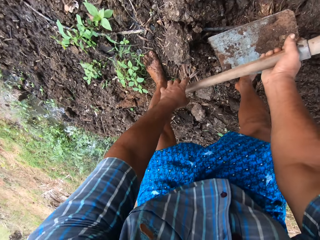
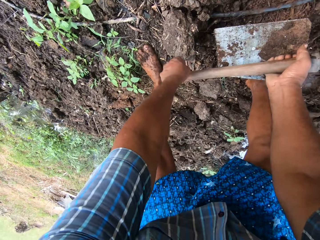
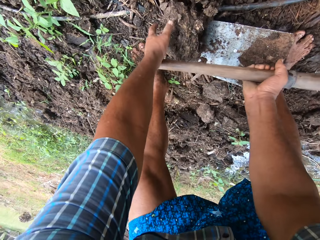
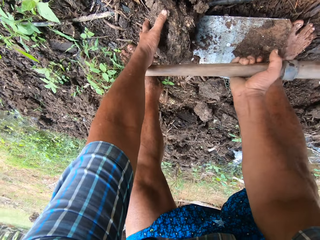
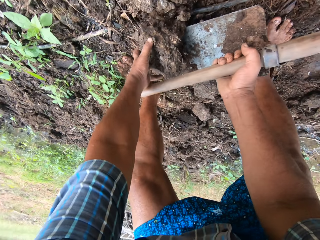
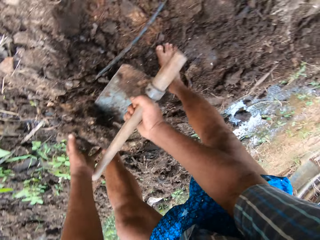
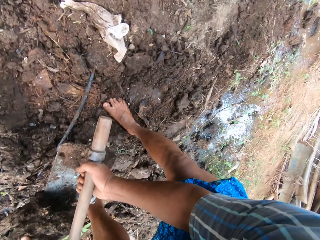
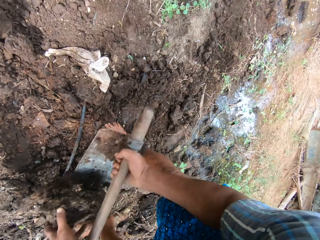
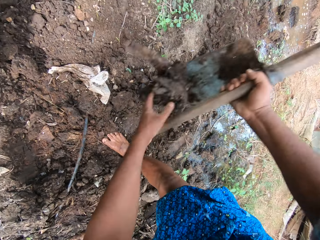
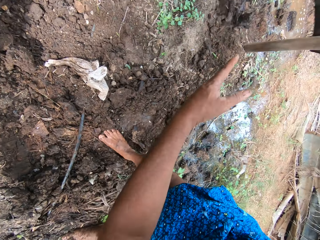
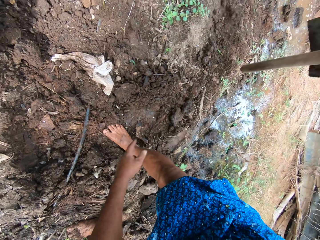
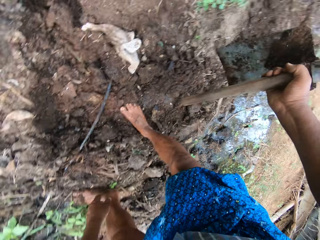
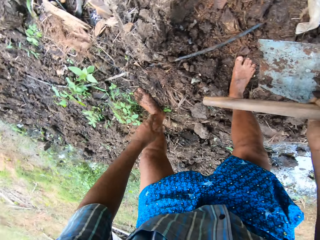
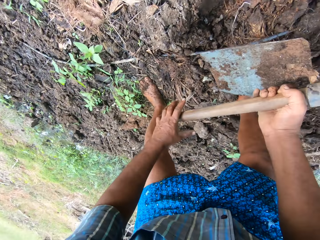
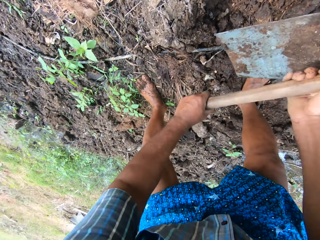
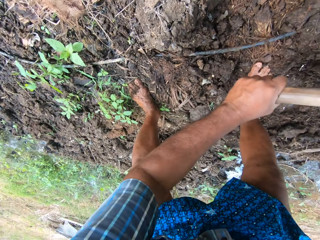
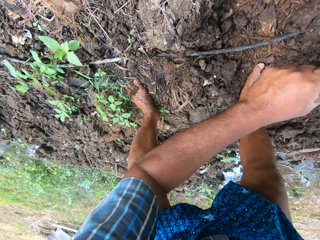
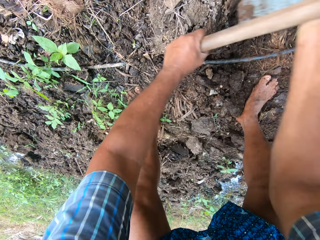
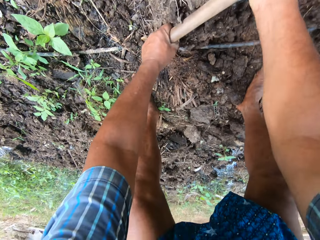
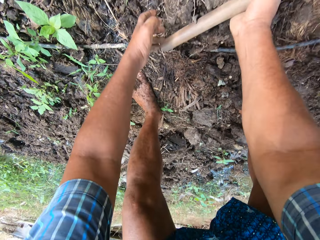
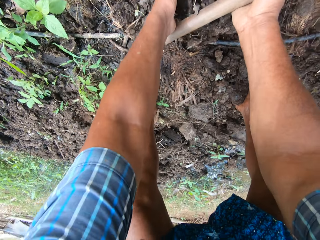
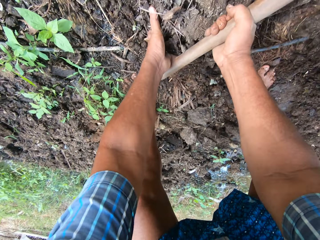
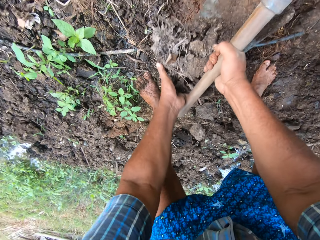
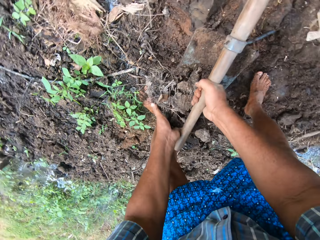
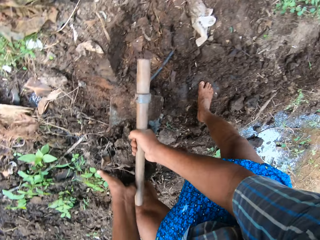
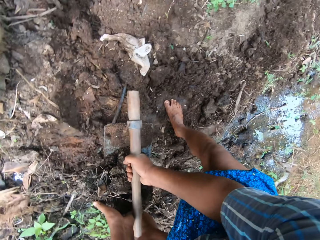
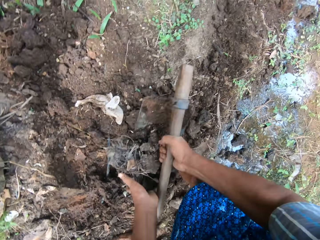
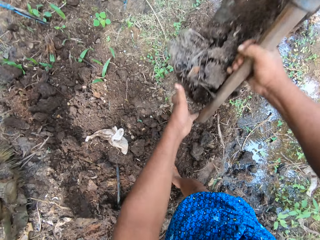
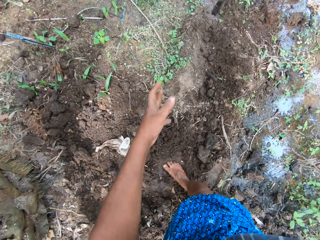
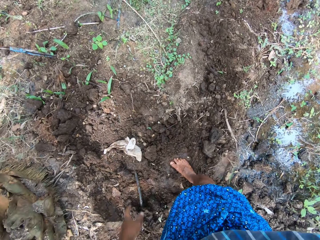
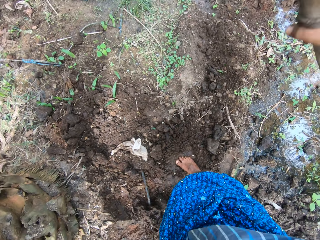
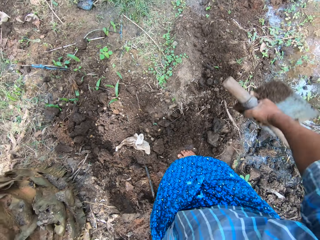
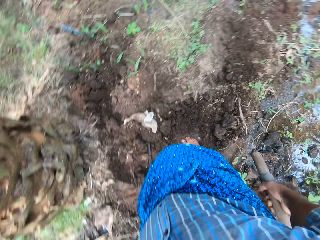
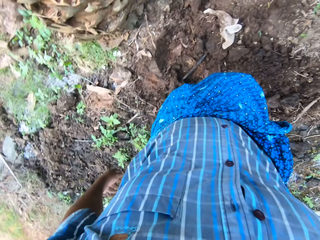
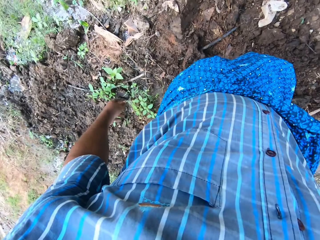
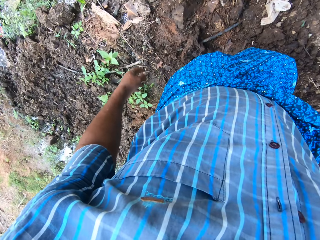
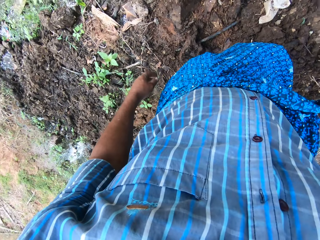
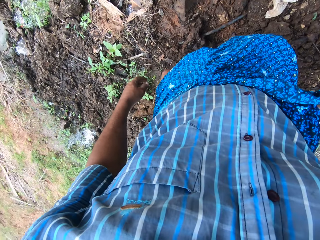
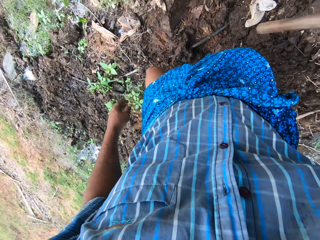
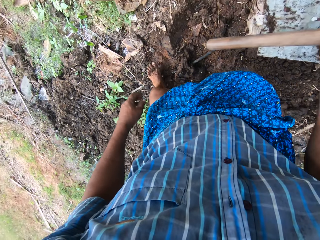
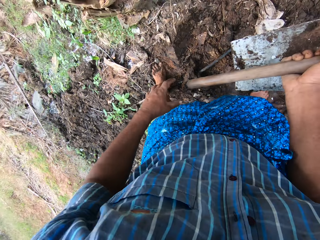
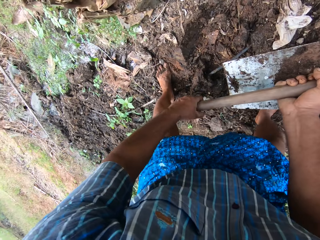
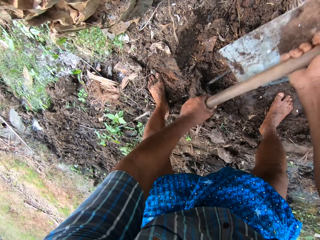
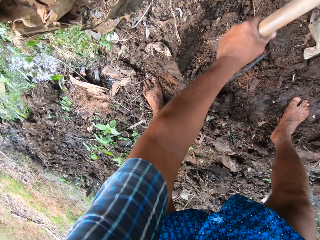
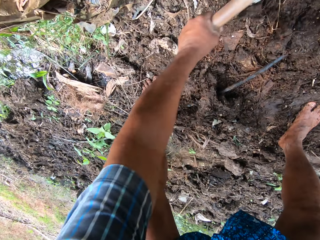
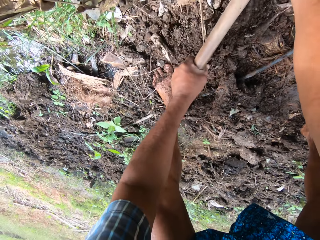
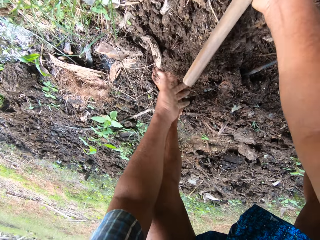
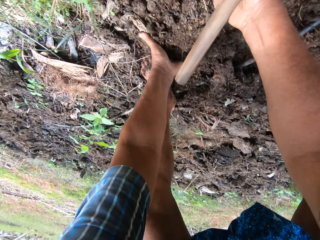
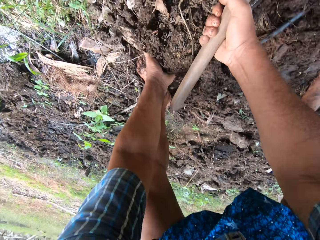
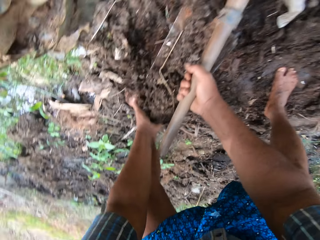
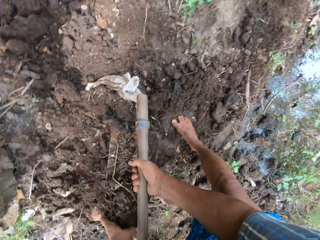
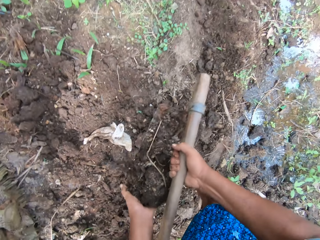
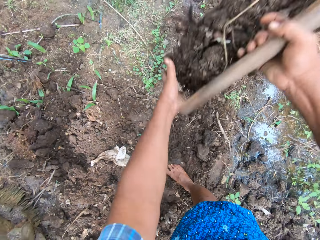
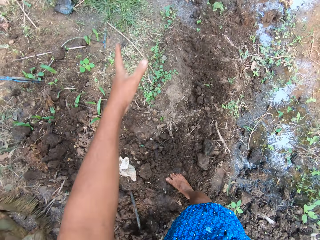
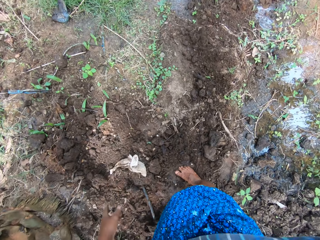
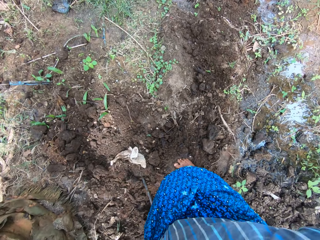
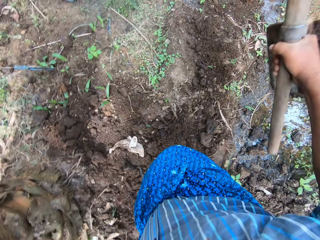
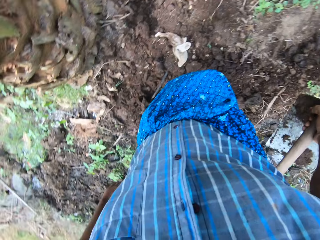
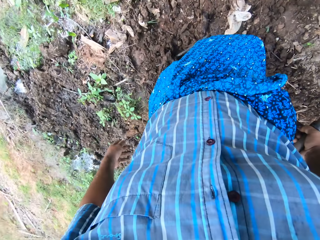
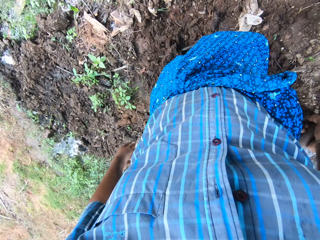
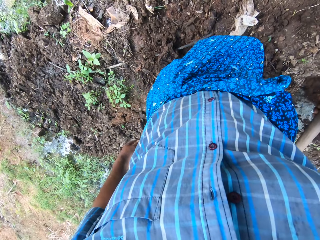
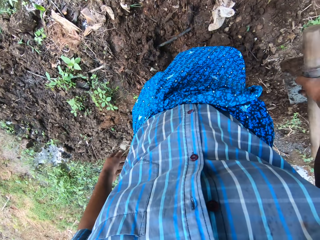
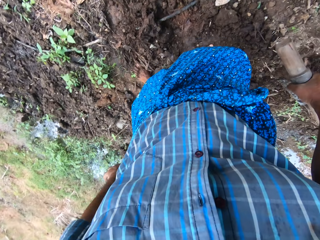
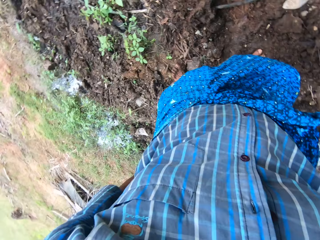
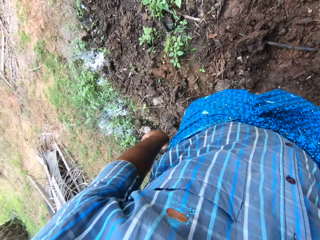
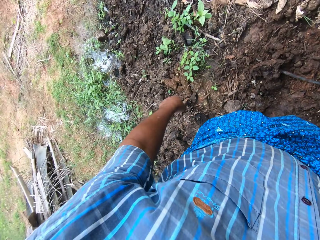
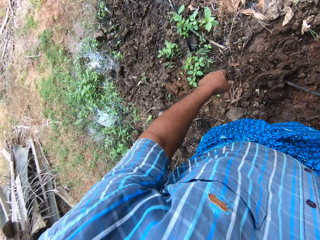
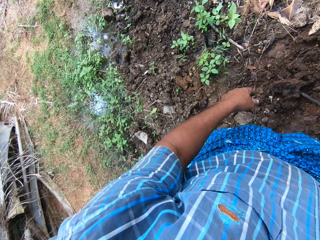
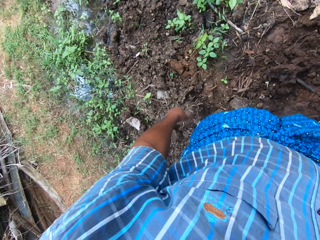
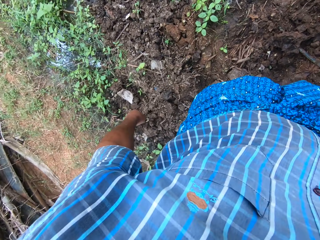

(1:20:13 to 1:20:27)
The camera wearer moves the soil on the ground with the hoe and his left hand. He bends down. He takes the mud and throws the mud. He scoops the soil. He digs the ground with the hoe in his hands. He supports the soil with his left hand and pours the soil. He moves the soil on the ground with the hoe and his left hand. He stands up and bends down. He digs the ground with the hoe in his hands. He scoops the soil. He moves the soil on the ground with the hoe and his left hand. He pours the soil and stands up.

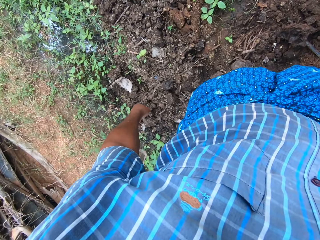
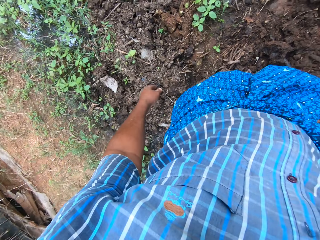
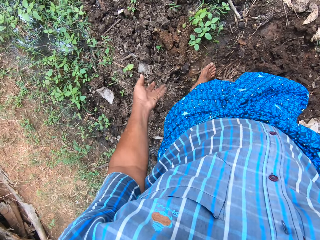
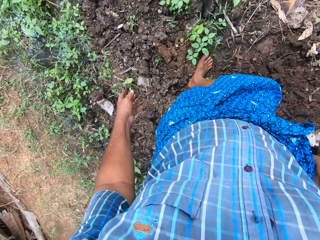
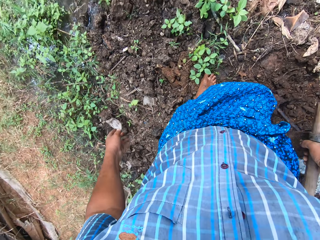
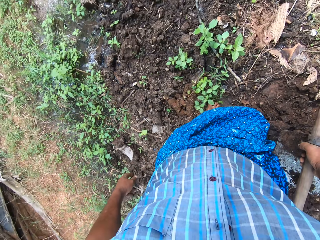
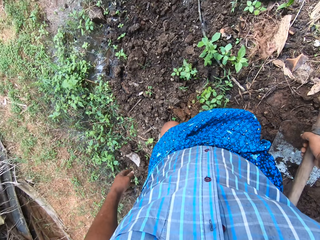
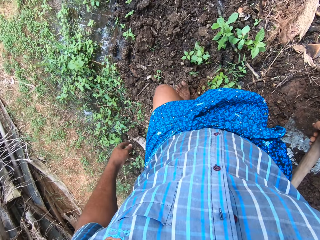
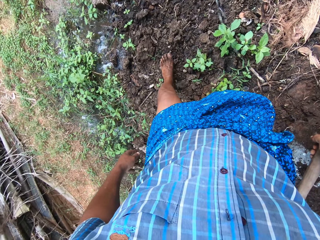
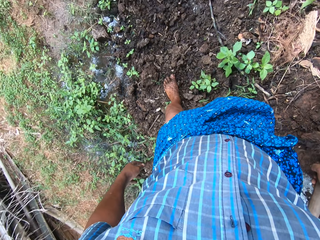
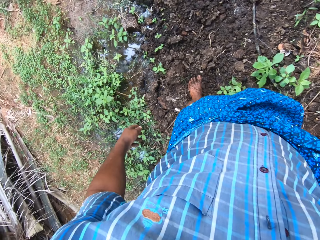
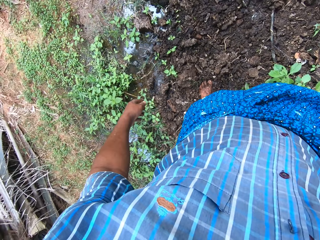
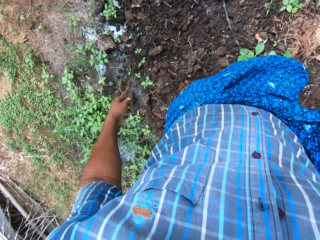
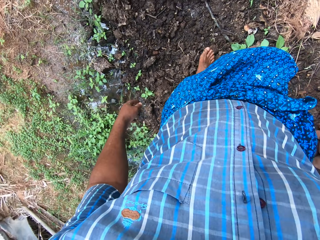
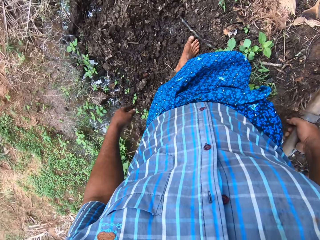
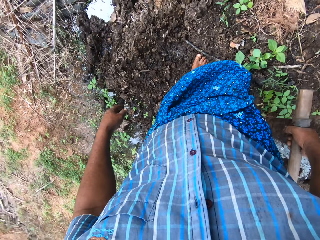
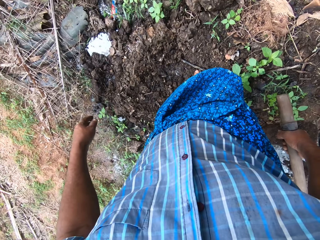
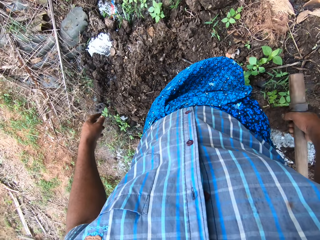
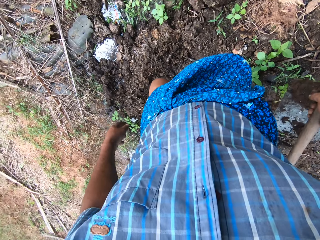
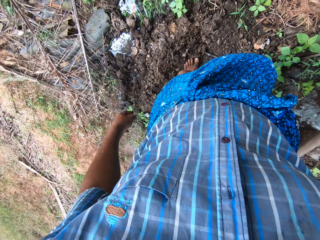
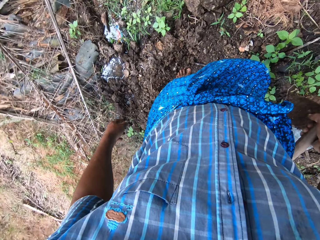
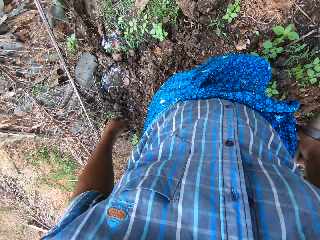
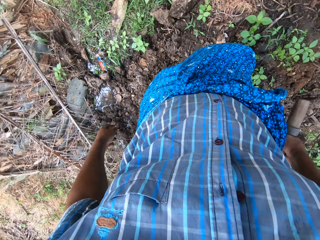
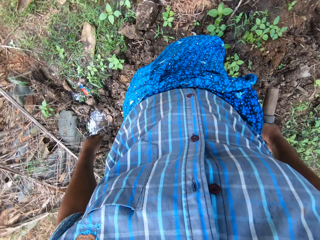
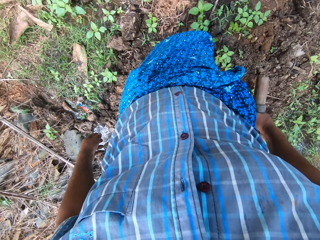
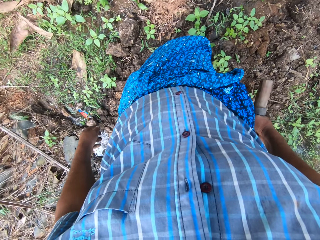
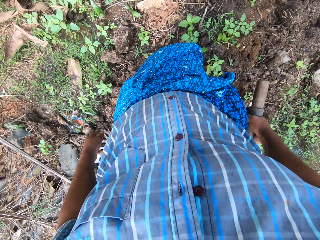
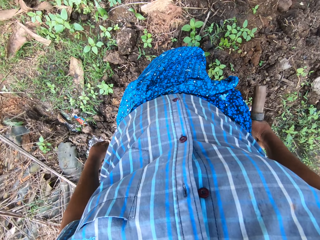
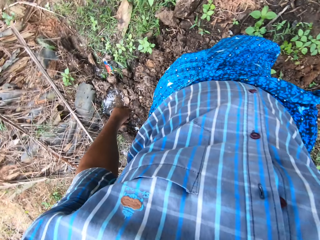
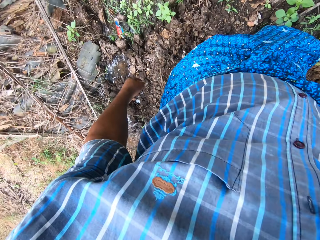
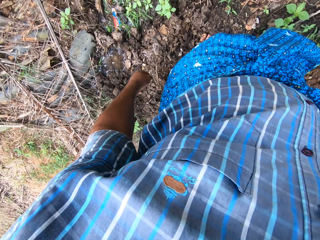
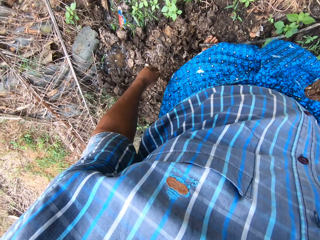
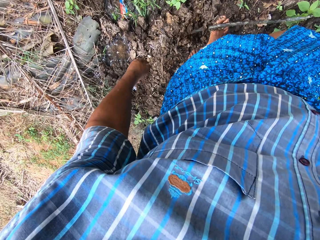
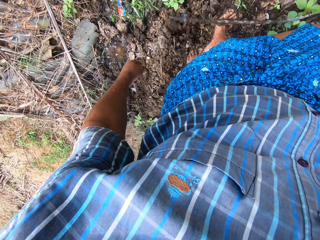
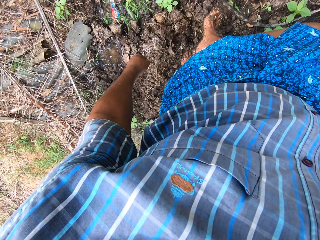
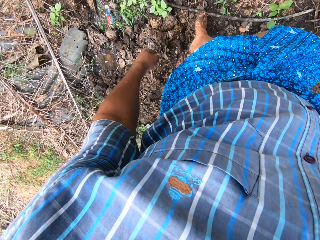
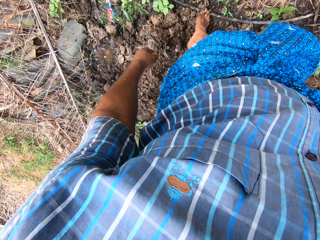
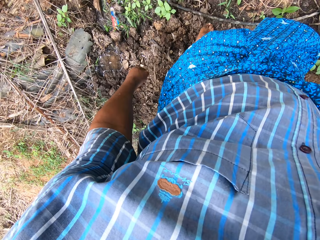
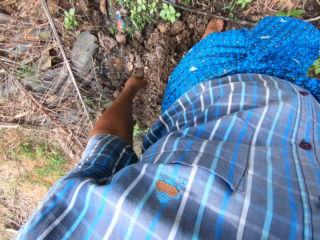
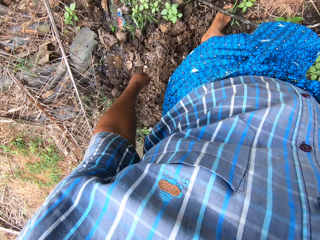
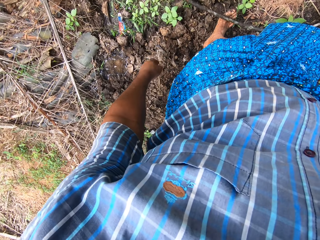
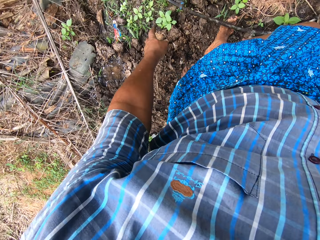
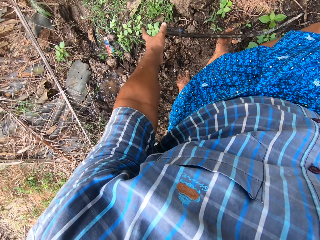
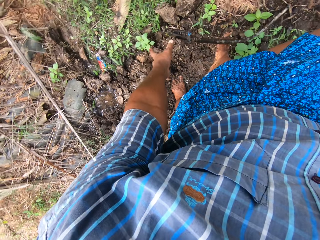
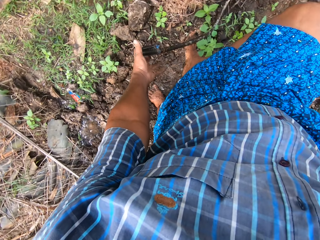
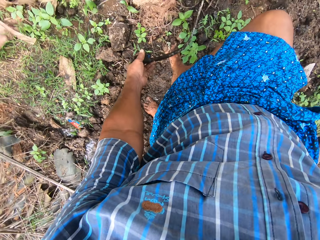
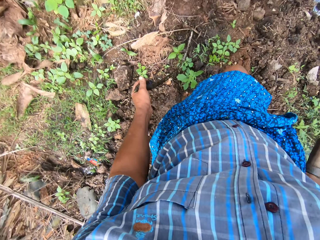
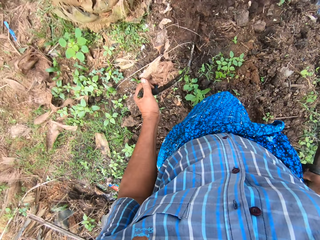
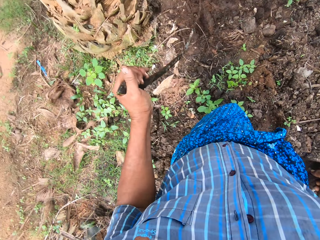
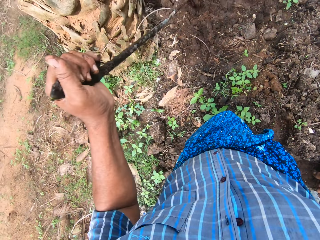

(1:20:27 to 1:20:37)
The camera wearer walks around. He stands up. He looks around. He moves a stick on the floor with his right leg. He holds the stick with his left hand.
